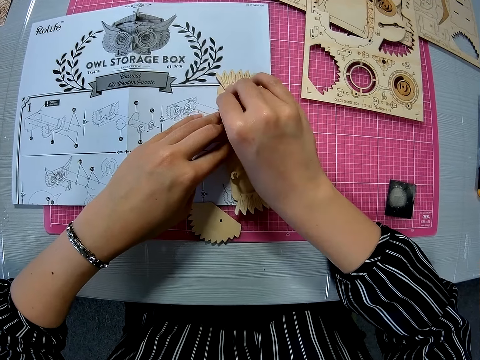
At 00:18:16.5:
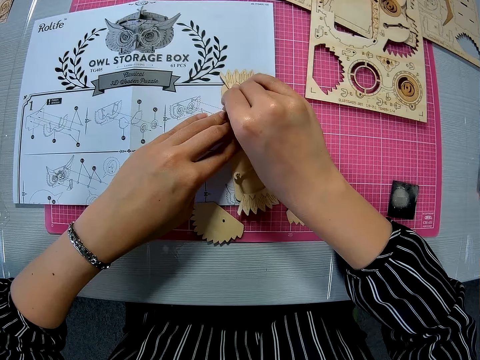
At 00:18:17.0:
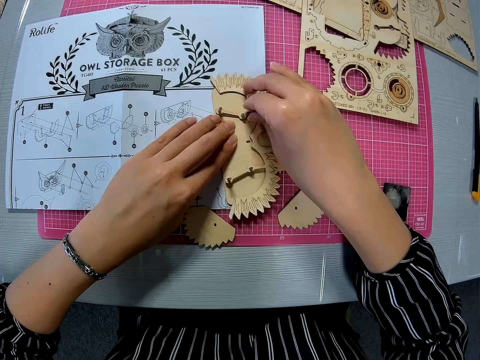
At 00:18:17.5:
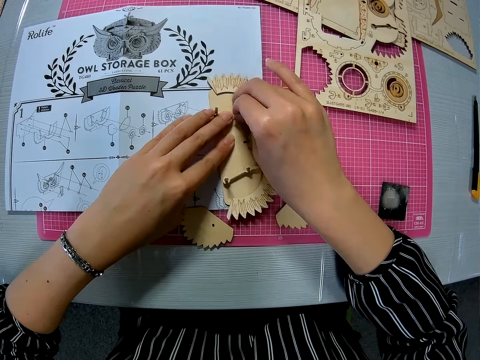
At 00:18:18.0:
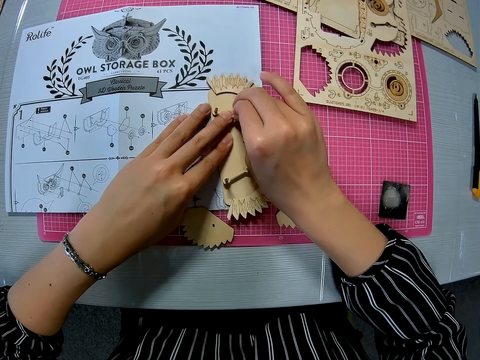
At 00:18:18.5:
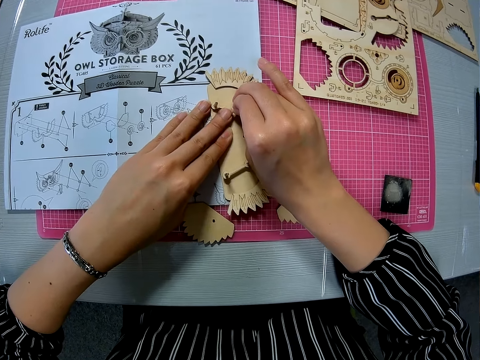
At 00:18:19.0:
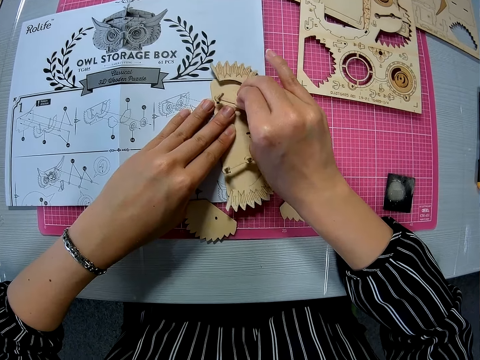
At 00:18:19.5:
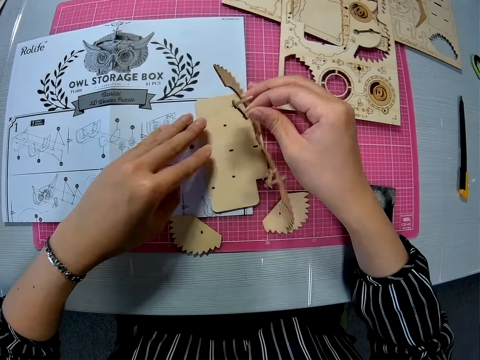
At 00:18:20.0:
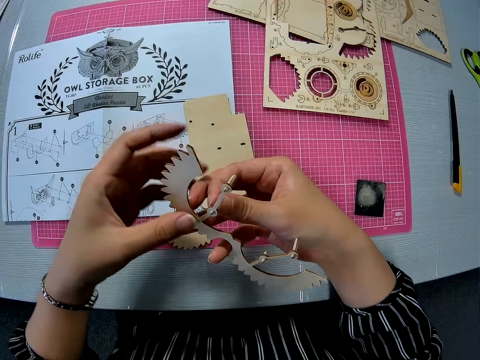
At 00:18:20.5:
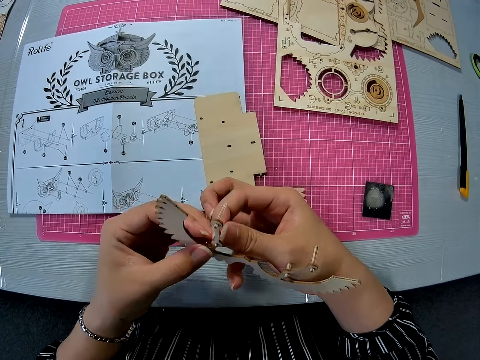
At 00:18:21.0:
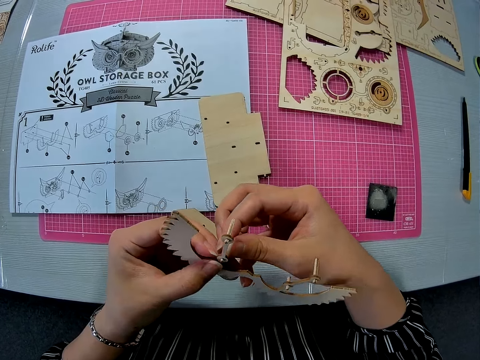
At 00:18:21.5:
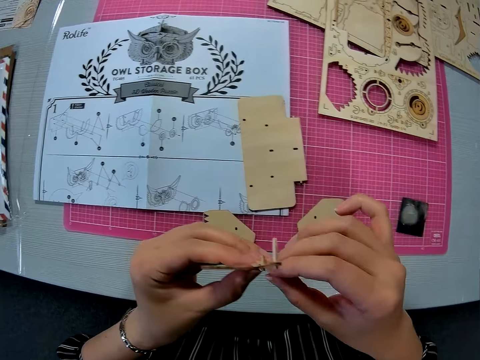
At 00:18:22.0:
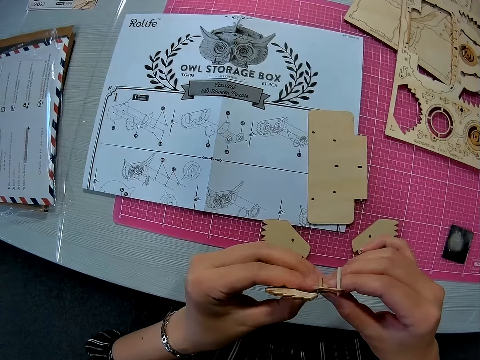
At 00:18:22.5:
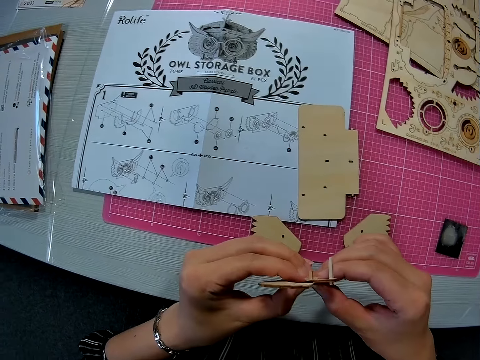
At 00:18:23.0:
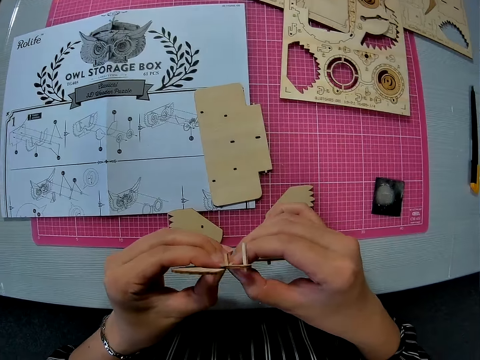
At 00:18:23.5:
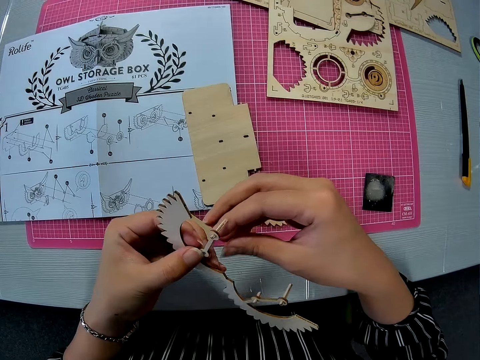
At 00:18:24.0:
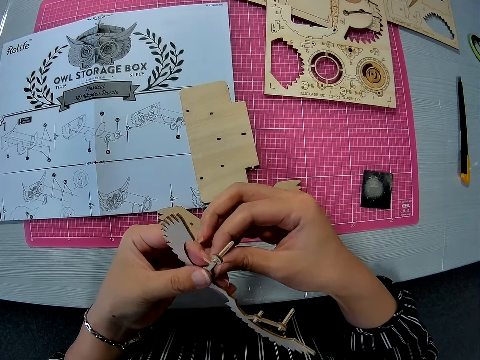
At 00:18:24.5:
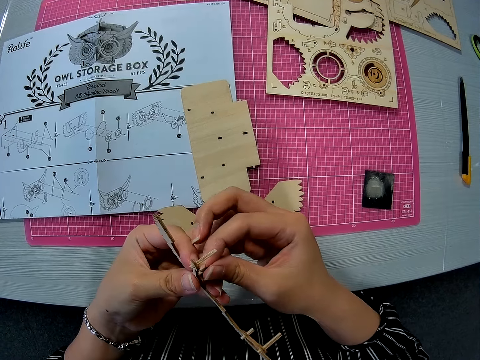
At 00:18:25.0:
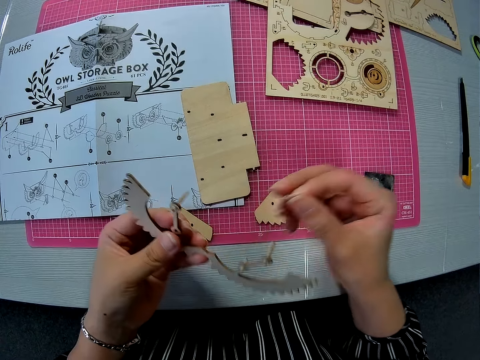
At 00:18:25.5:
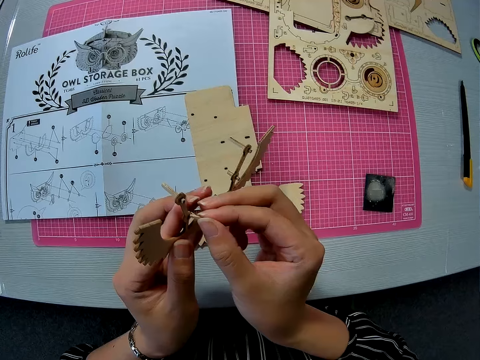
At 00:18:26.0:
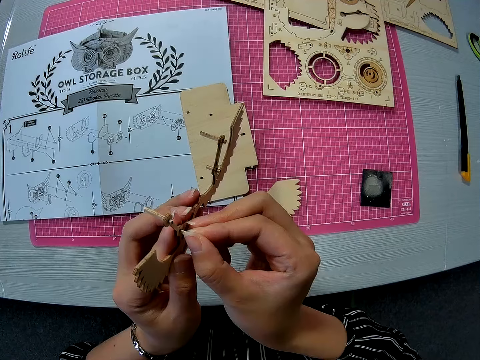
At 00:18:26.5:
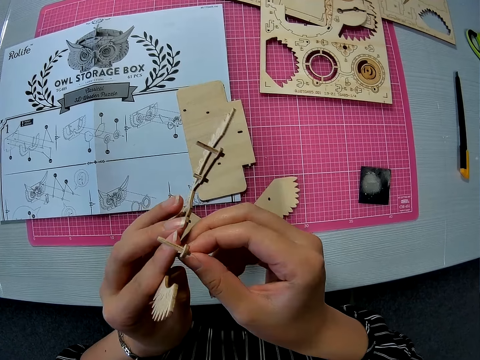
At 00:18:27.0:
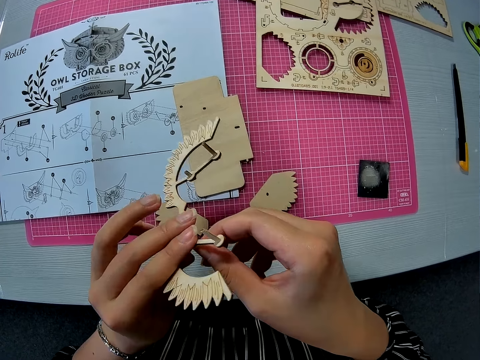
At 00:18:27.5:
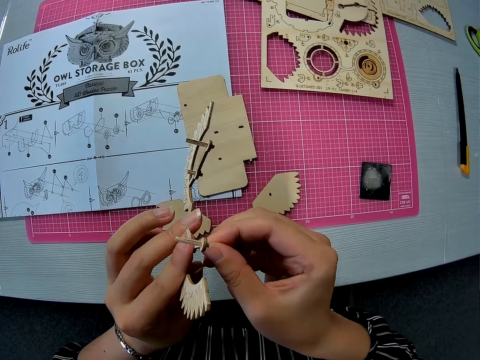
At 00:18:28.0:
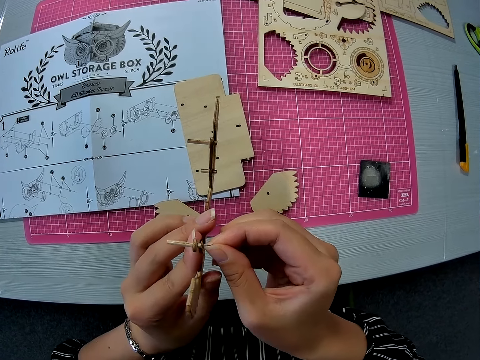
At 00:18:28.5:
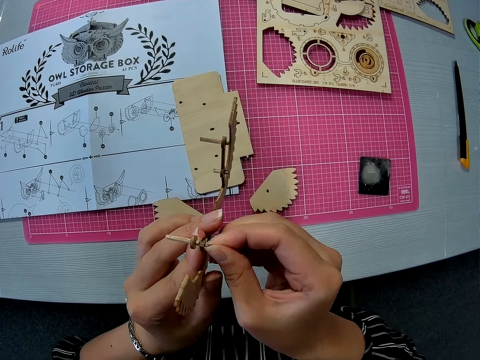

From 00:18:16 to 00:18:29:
The camera wearer picks up a carved piece from the other piece with her right hand. She separates the crafting material. She holds the carved piece with both hands. She pushes a wooden peg in the carved piece. She removes the wooden peg from the carved piece. She unscrews a part of the crafting material. She inserts the wooden peg on the other side of the carved piece.

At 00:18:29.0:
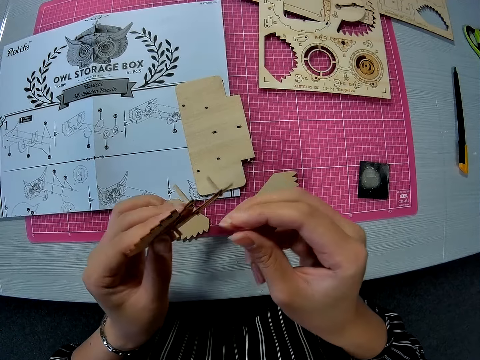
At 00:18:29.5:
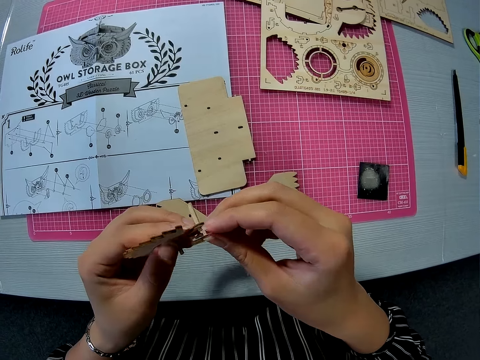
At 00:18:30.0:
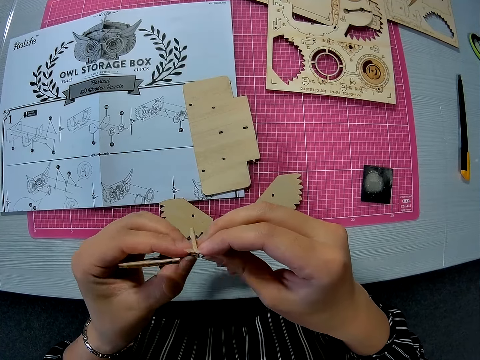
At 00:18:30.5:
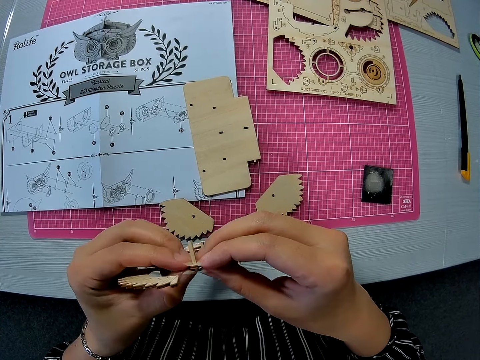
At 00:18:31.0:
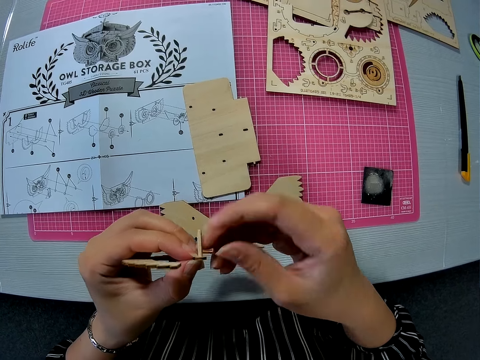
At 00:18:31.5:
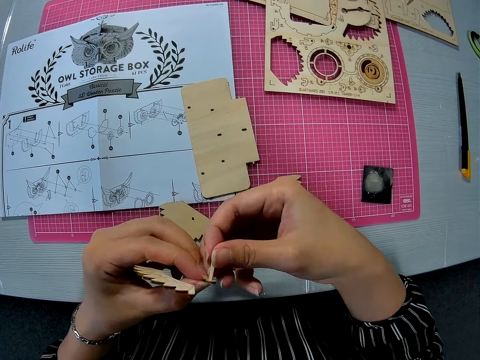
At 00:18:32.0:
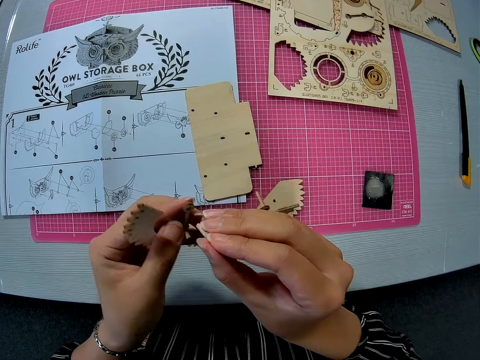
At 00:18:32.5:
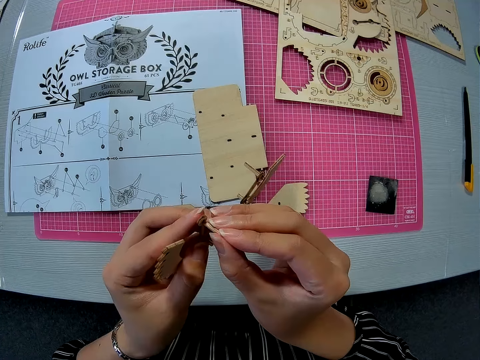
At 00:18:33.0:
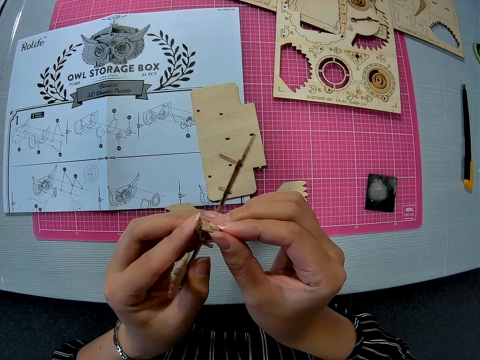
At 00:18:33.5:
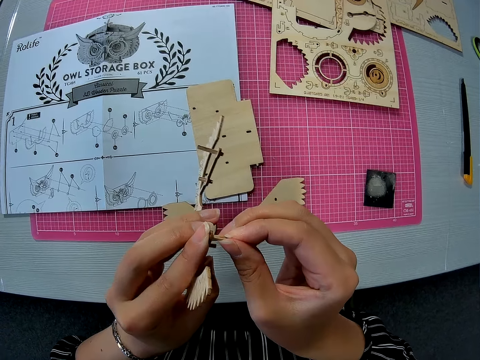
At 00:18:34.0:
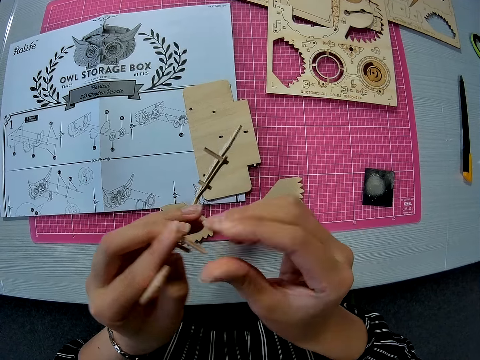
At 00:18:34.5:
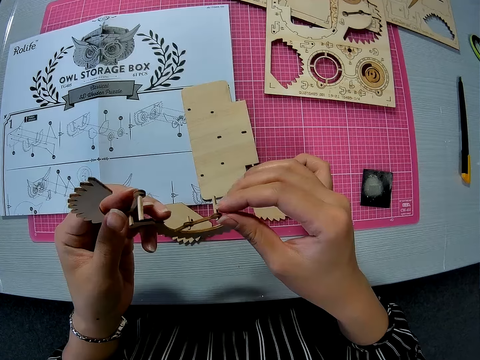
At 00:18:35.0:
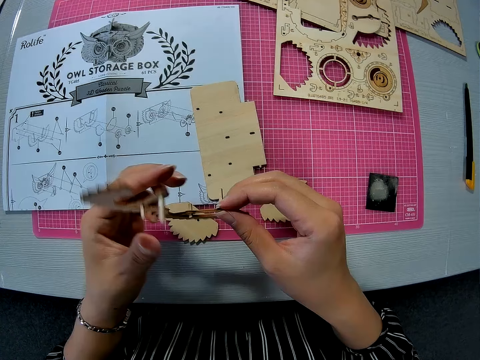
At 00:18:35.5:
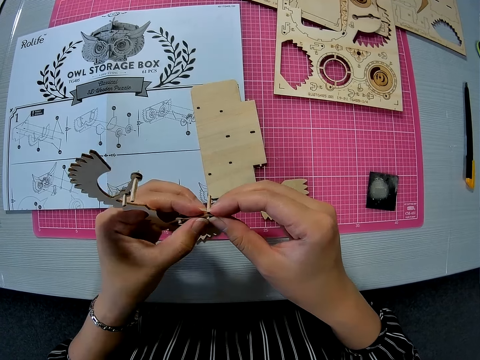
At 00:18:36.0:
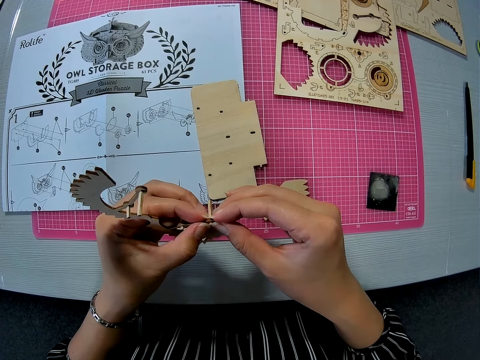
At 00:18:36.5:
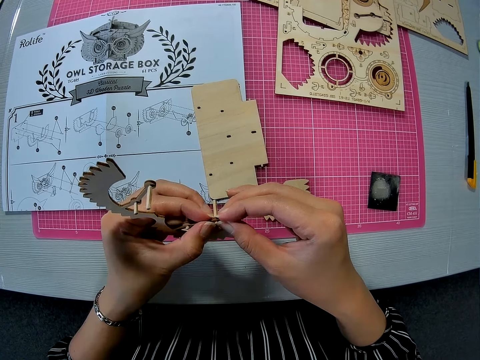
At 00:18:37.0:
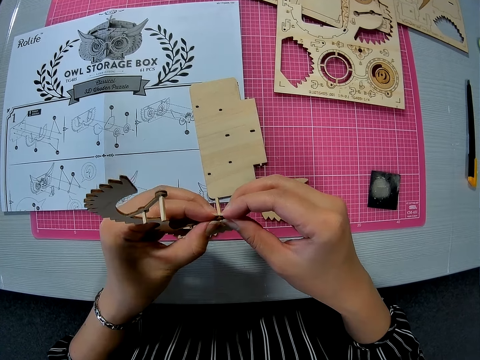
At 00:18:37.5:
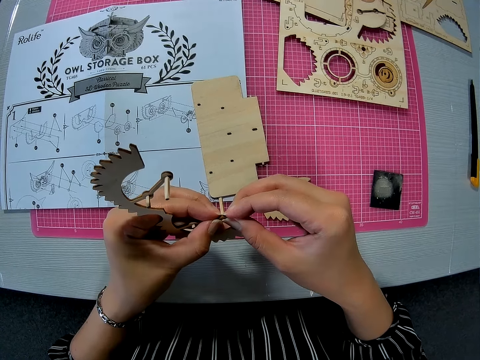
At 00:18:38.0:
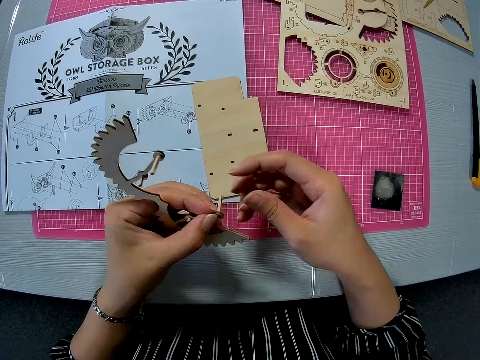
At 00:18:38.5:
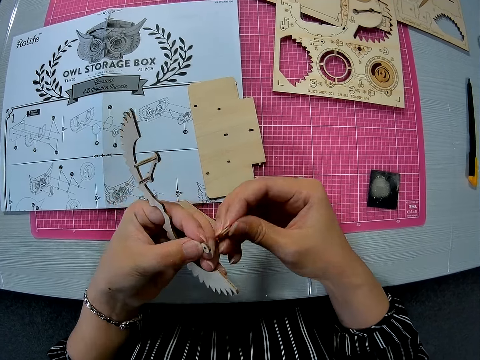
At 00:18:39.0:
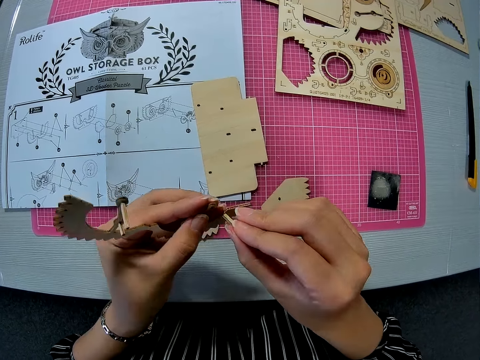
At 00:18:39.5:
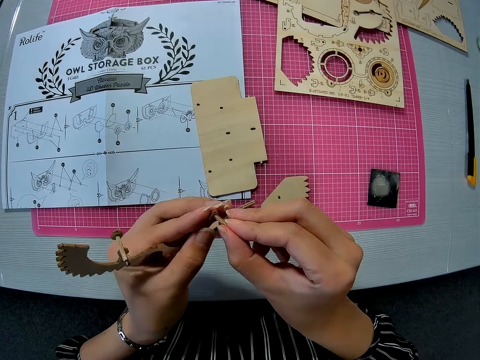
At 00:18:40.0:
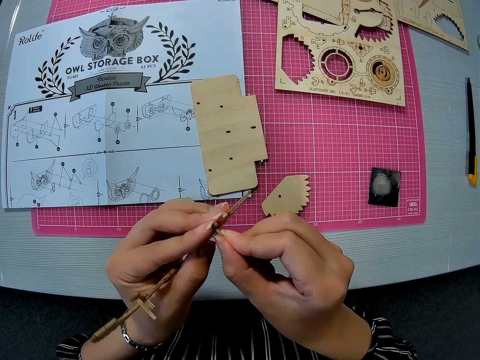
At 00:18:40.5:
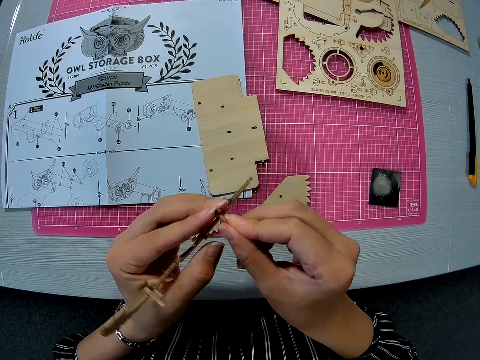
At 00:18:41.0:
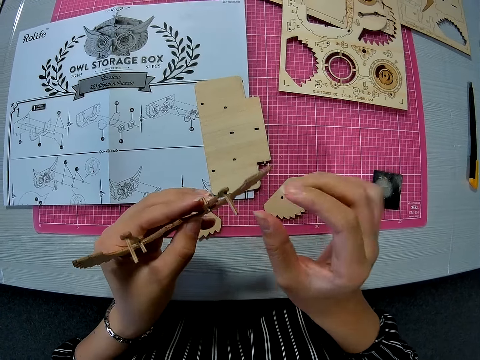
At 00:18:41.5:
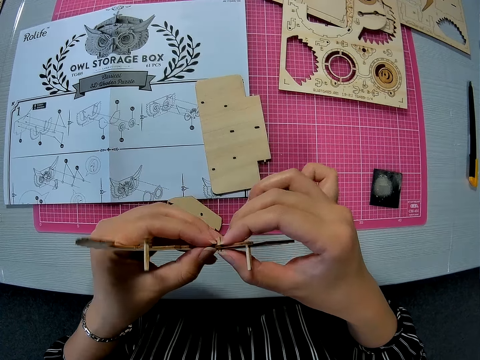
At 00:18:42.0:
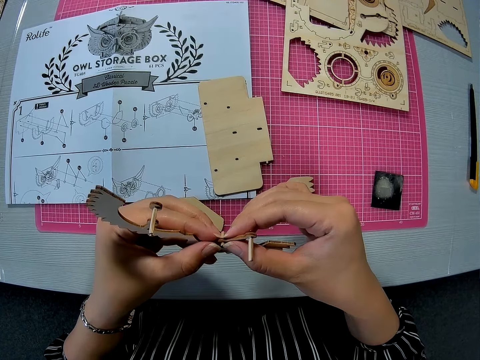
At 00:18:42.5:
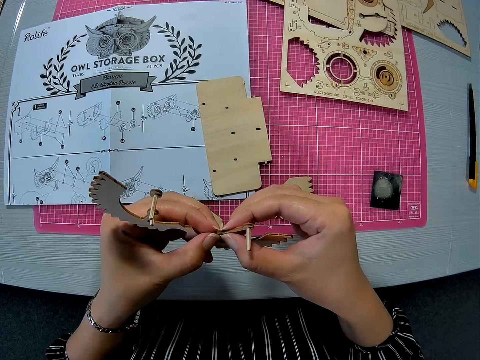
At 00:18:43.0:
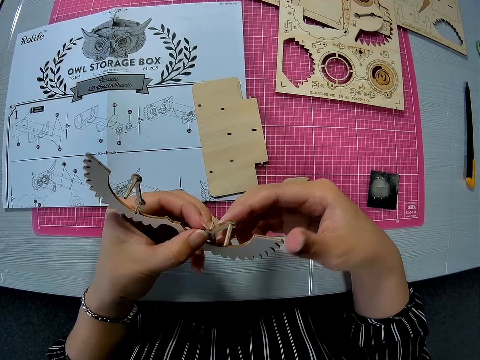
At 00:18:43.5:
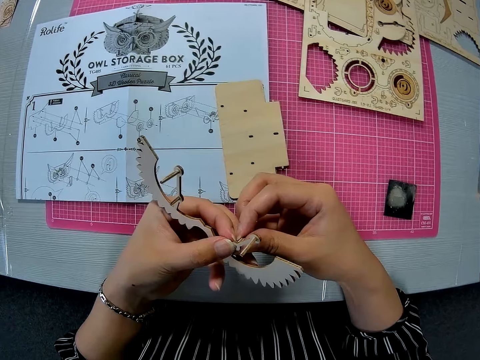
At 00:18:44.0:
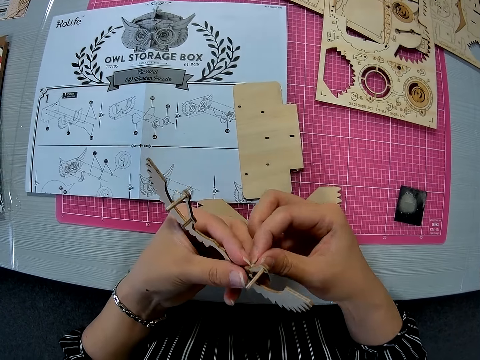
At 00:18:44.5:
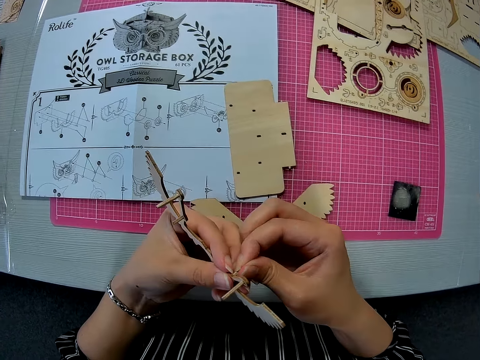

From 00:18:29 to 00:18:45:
The camera wearer pushes a wooden peg on the carved piece. They remove the wooden peg from the carved piece. They unscrew another piece of the crafting material. They insert the wooden peg on the other side of the carved piece. They screw back part of the crafting material. They unscrew part of the crafting material. They push the wooden peg in the carved piece. They remove the wooden peg from the carved piece. They insert the wooden peg on the other side of the carved piece. They screw back part of the crafting material. They push the wooden peg in the carved piece. They unscrew part of the crafting material. They remove the wooden peg from the carved piece.
